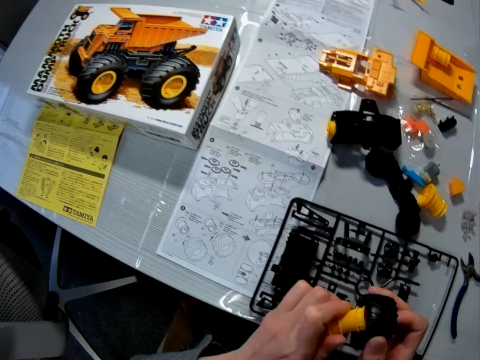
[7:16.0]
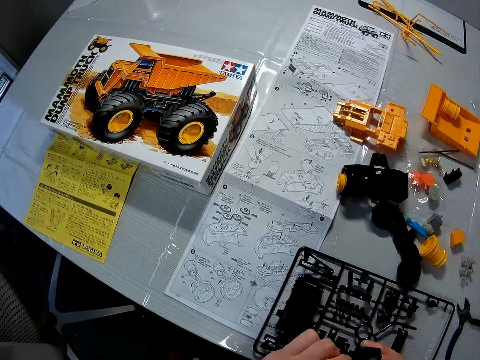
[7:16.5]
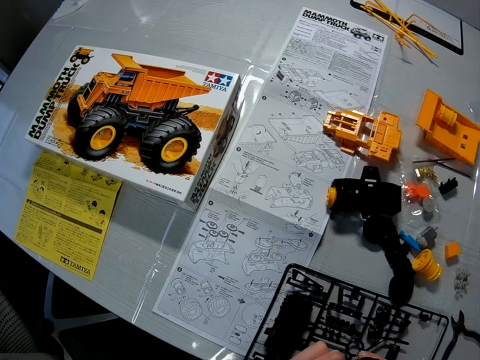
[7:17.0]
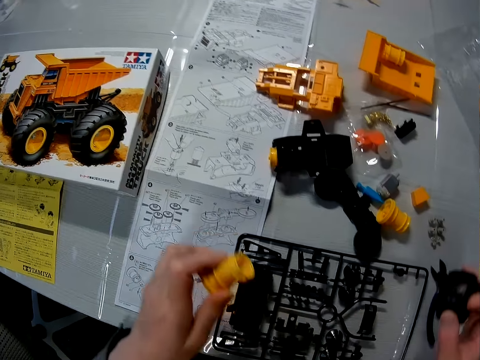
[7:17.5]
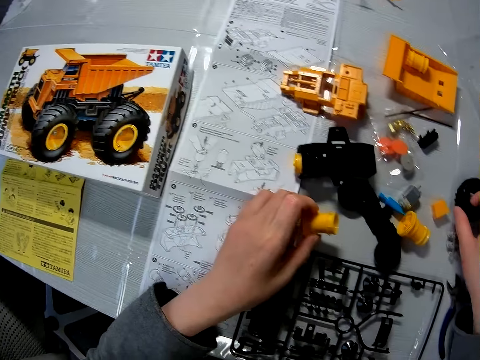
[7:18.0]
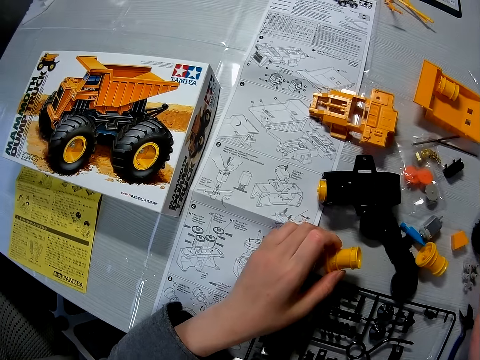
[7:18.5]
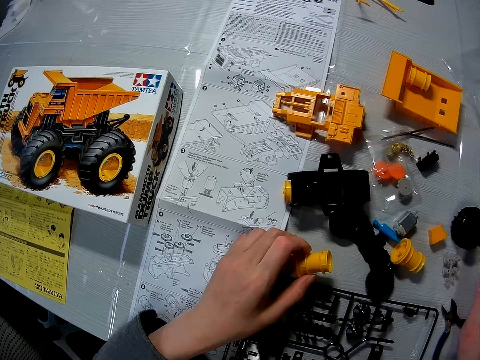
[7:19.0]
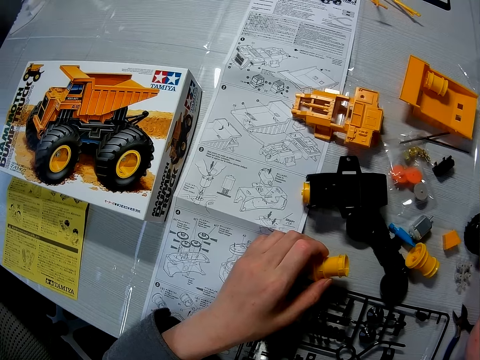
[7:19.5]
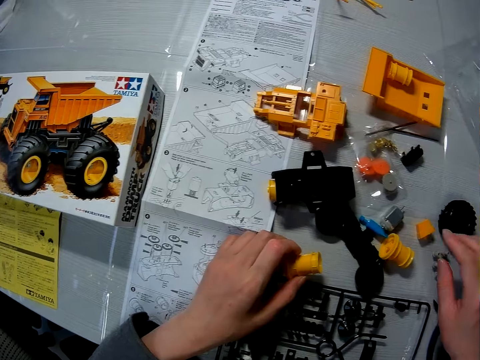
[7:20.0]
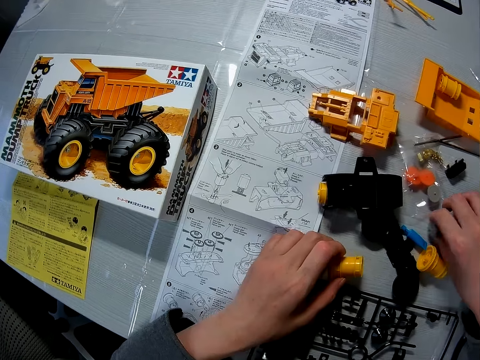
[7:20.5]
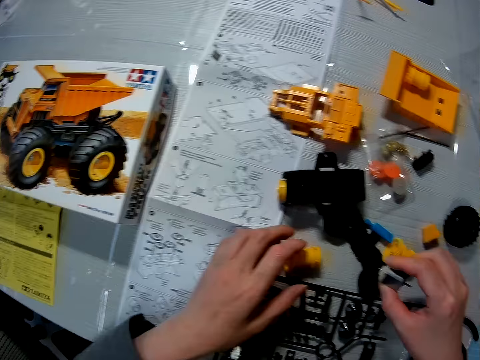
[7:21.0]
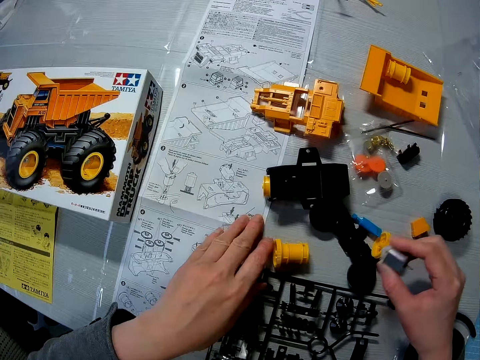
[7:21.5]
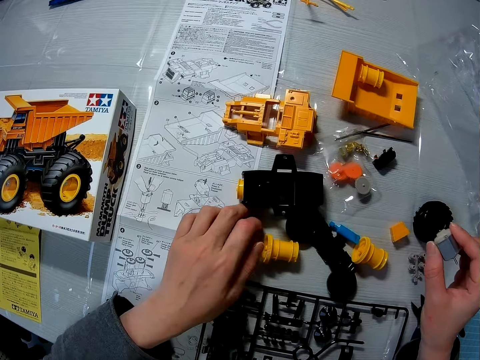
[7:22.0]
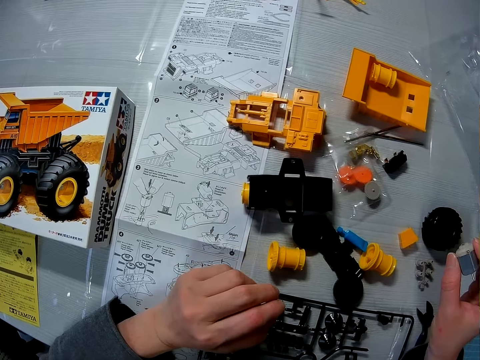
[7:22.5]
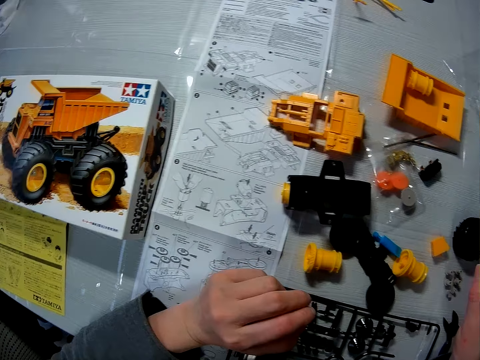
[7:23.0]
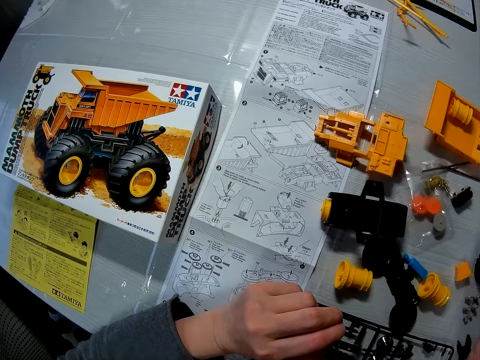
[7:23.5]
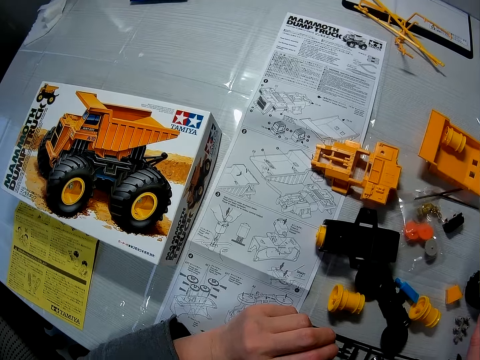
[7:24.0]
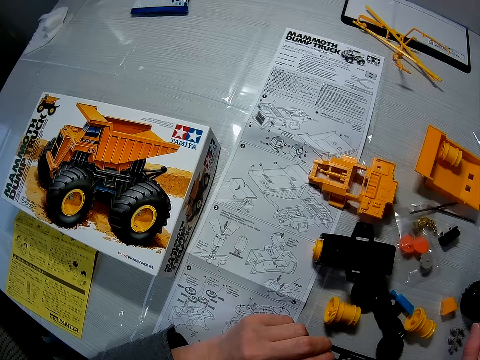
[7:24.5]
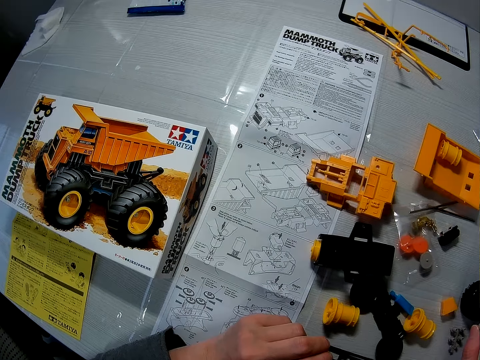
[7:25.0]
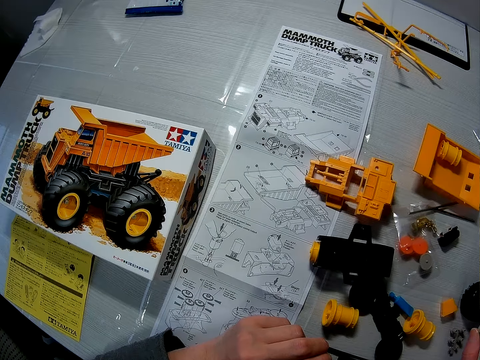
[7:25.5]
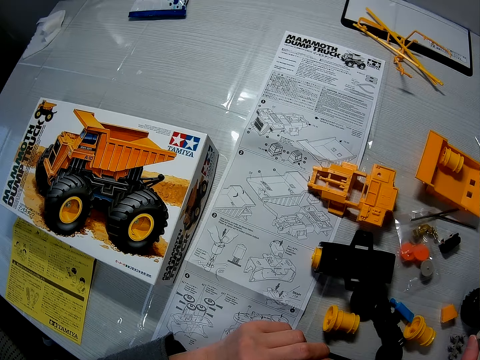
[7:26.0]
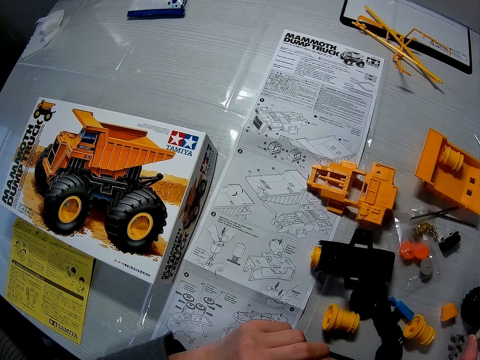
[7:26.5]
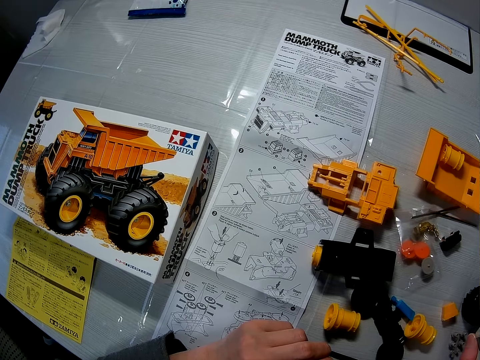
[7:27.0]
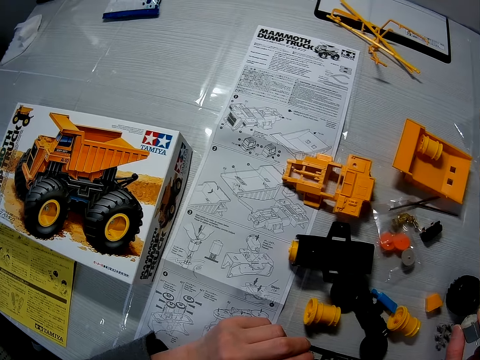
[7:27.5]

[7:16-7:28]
The camera wearer separates the toy components. They drop one toy component on the table. They pick up a toy component from the table. They drop one toy component on the table.

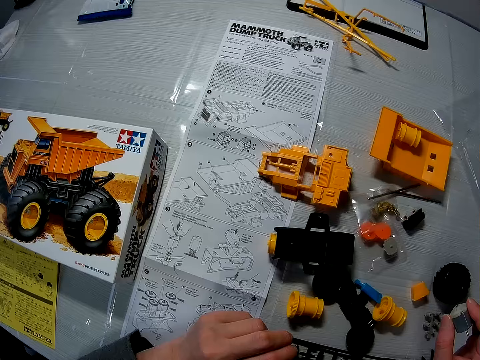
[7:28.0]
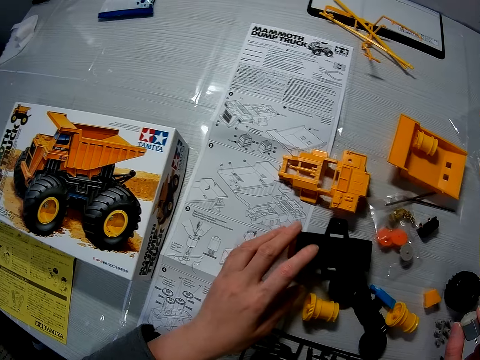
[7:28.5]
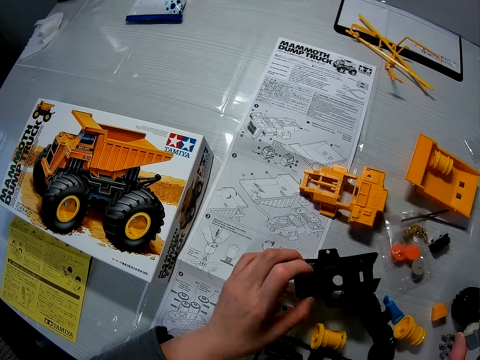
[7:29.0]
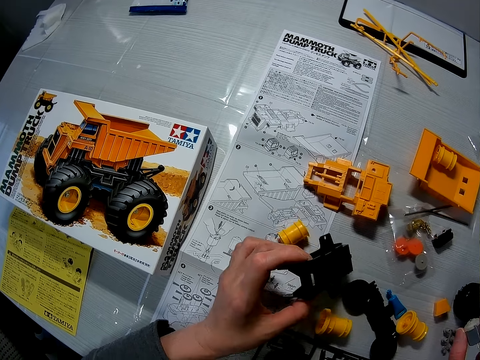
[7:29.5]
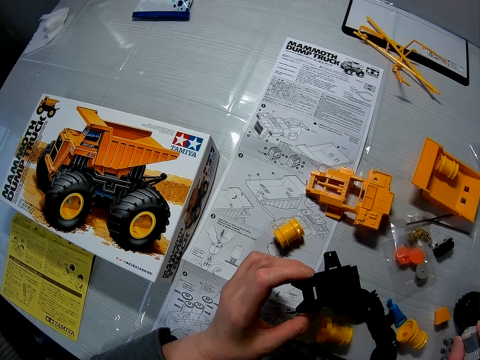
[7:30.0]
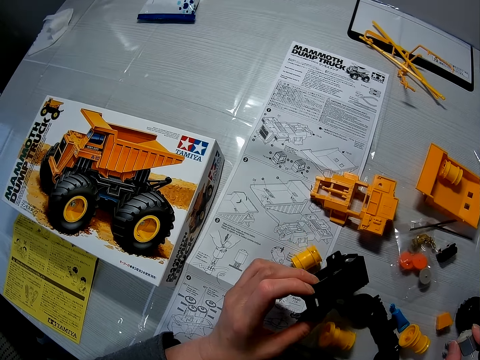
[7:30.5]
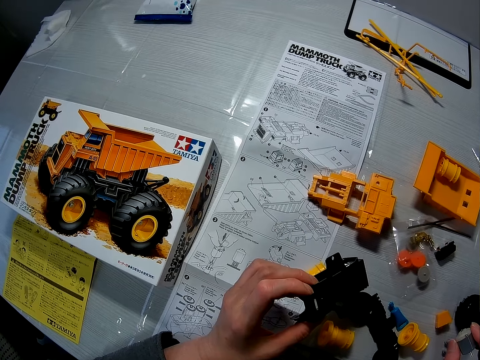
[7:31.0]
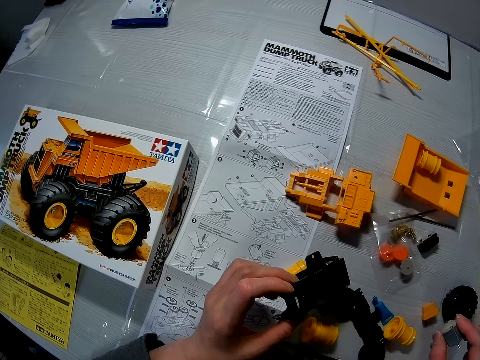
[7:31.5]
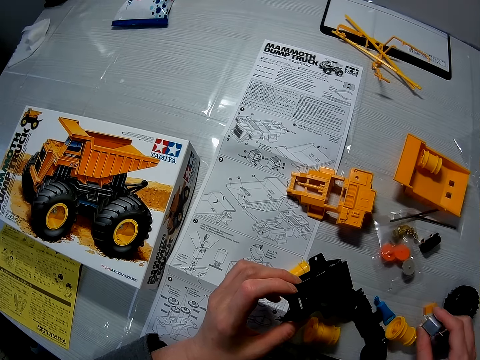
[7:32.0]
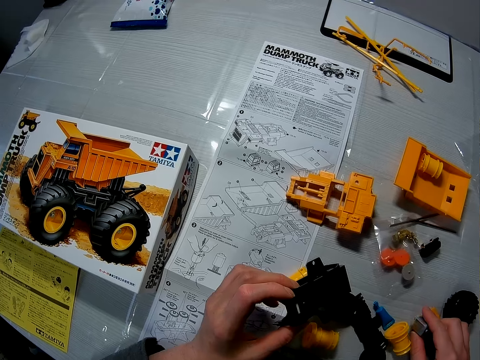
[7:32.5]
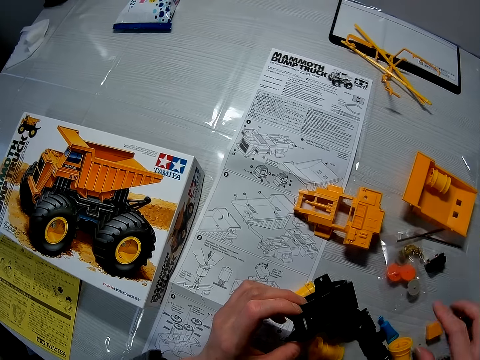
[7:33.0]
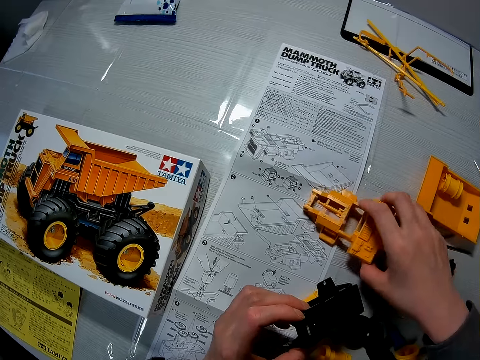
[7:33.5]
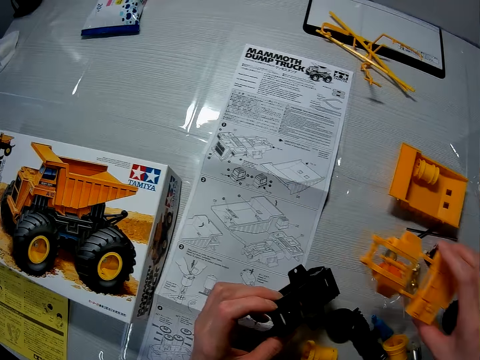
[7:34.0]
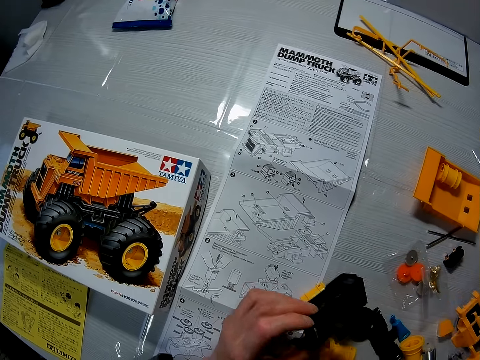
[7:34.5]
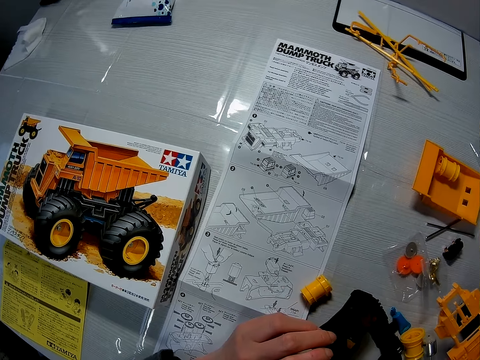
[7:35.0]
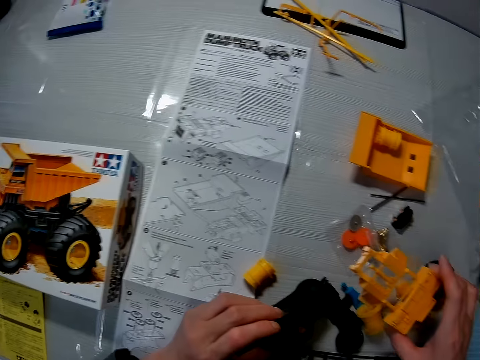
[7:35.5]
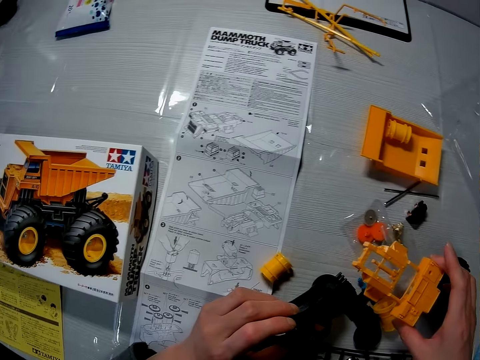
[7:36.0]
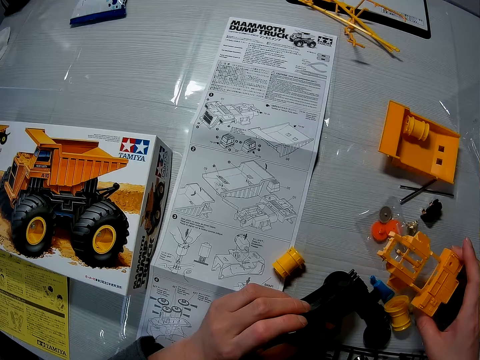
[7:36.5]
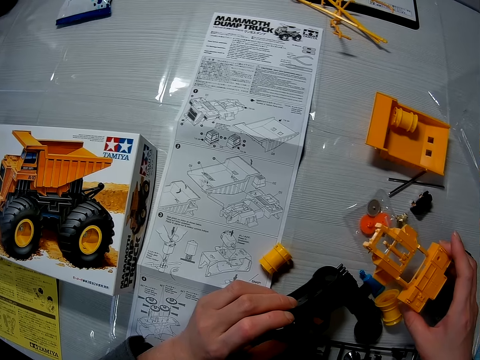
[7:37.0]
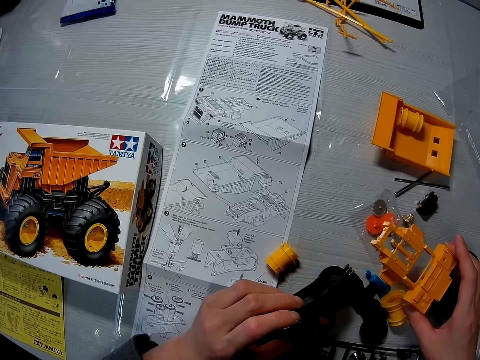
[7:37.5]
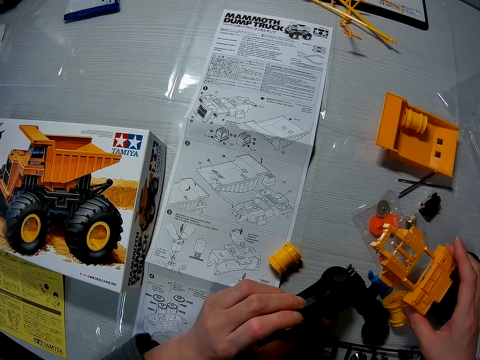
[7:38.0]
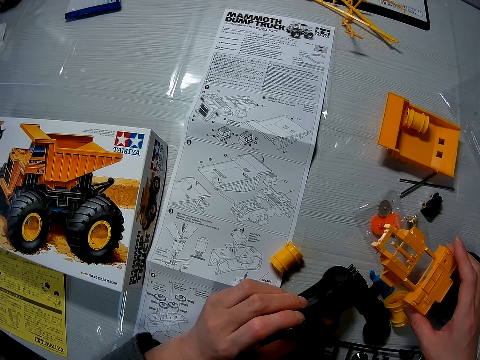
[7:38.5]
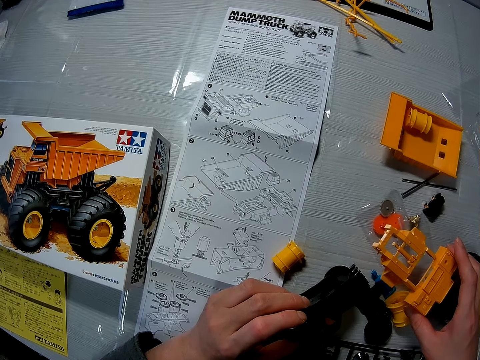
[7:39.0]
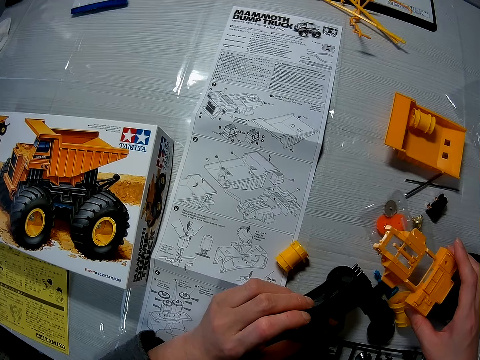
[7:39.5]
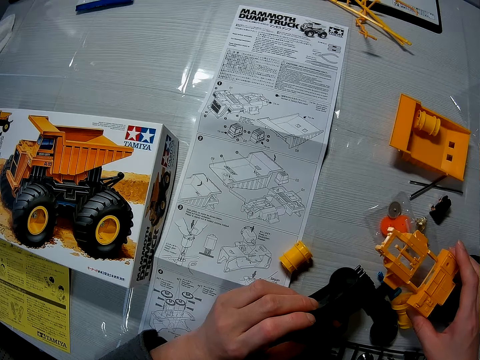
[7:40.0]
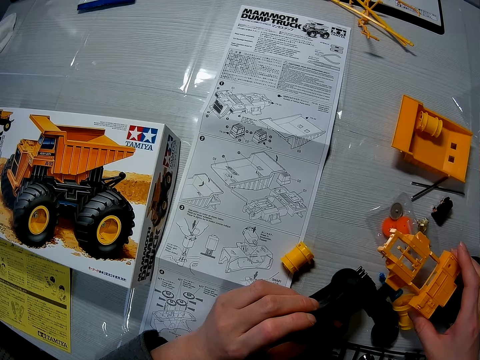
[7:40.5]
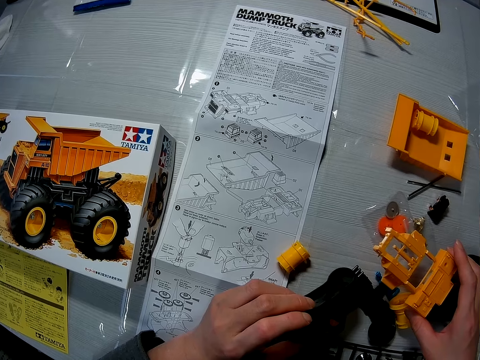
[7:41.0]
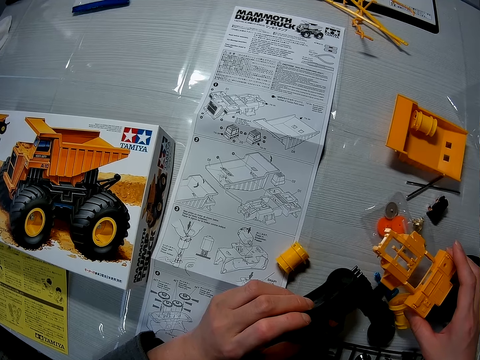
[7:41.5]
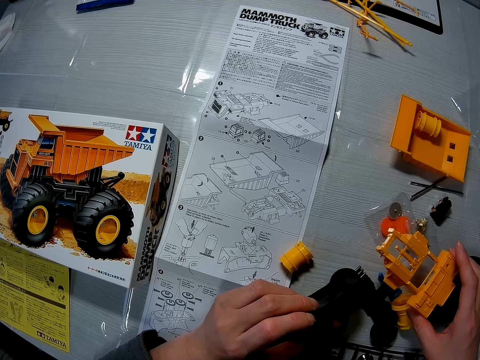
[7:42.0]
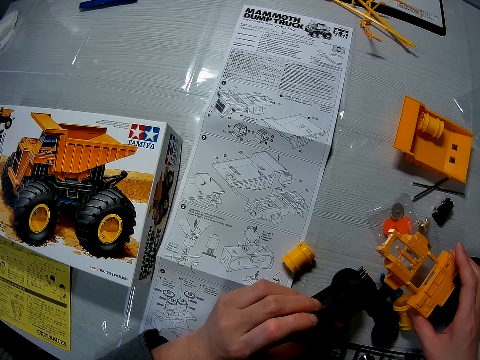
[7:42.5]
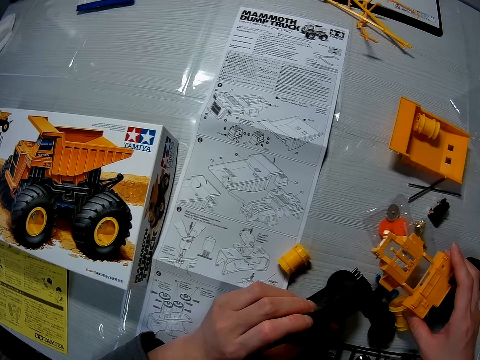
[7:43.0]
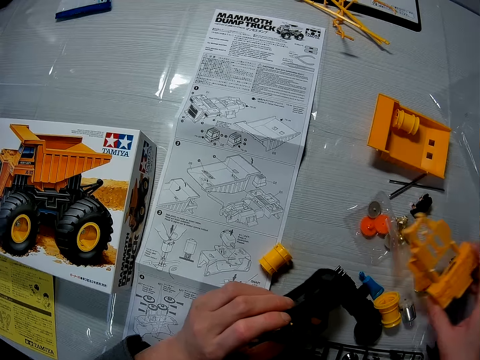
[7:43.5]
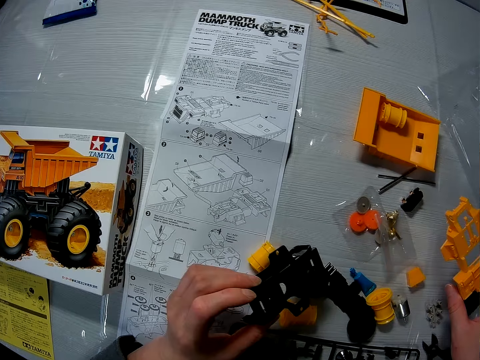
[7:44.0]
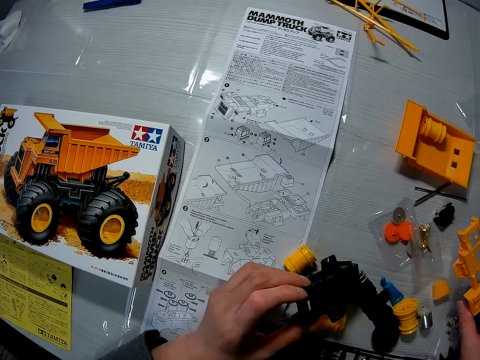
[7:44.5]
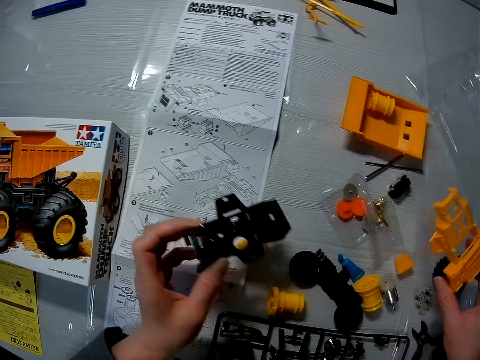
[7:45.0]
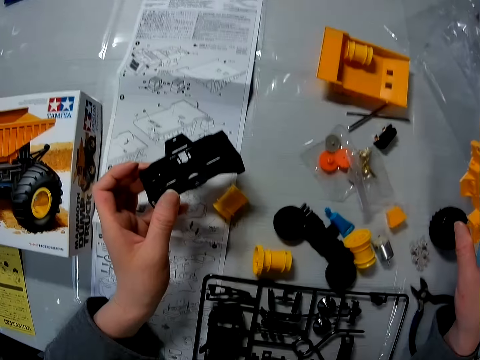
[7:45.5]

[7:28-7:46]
The camera wearer picks up a toy component from the table. They drop one toy component on the table. They pick up a toy component from the table.
